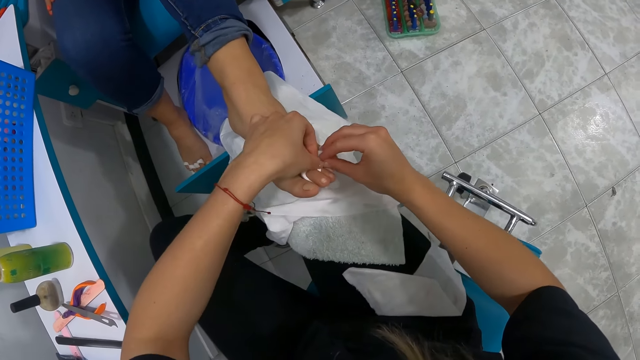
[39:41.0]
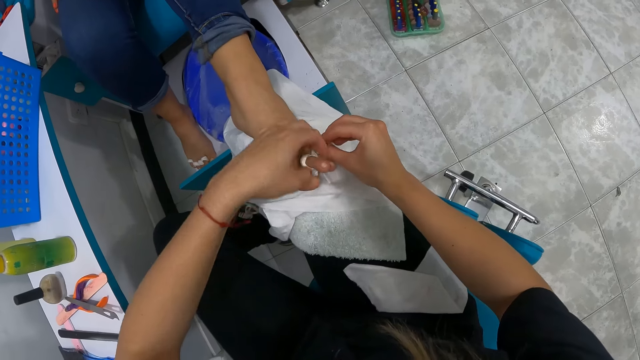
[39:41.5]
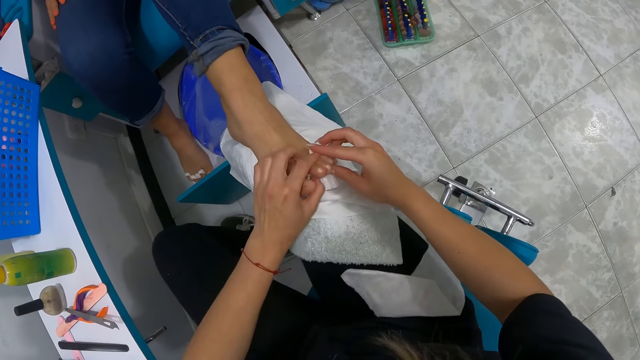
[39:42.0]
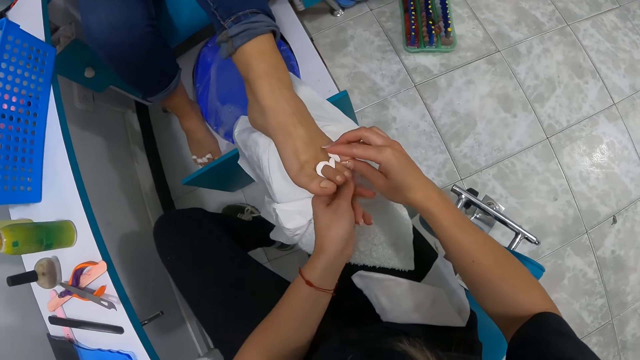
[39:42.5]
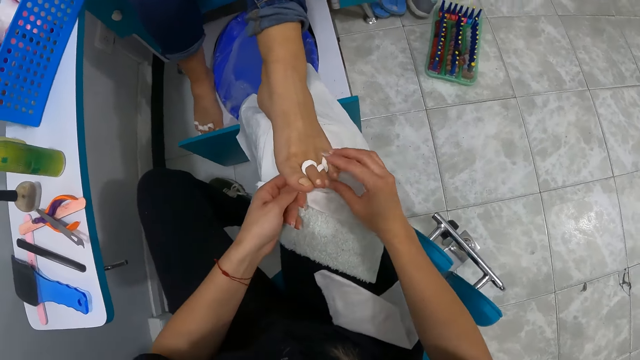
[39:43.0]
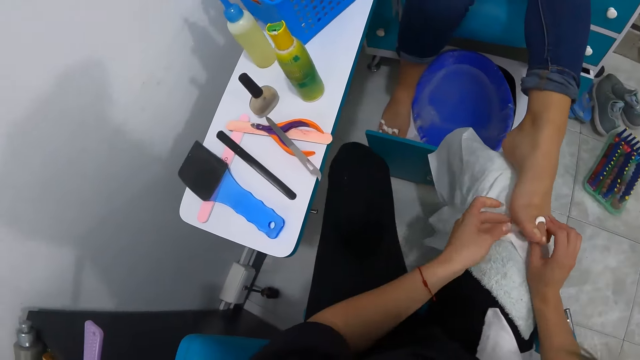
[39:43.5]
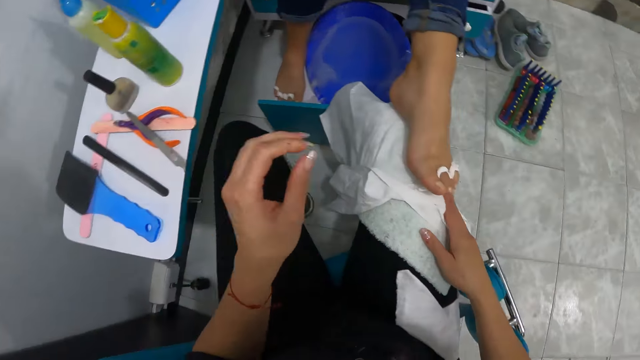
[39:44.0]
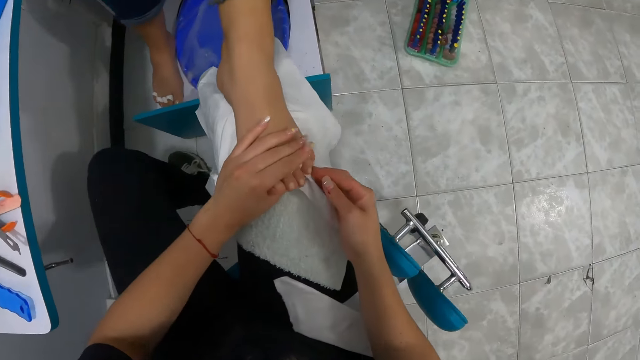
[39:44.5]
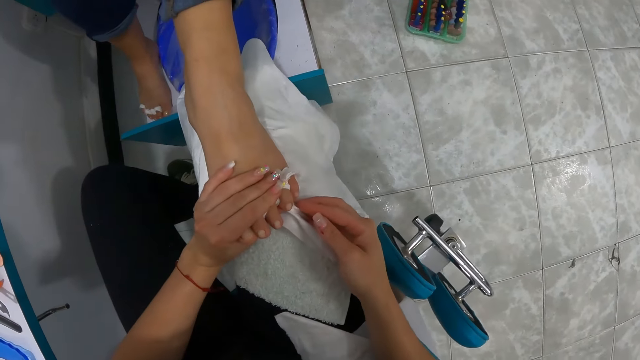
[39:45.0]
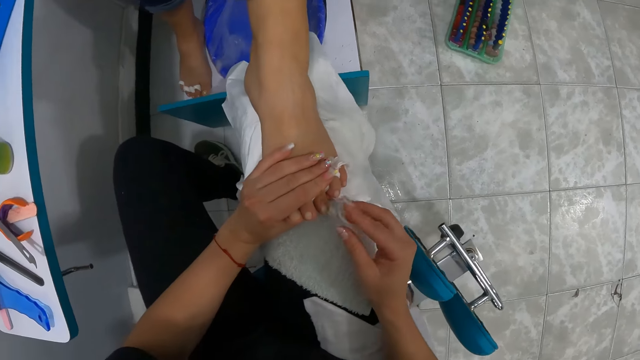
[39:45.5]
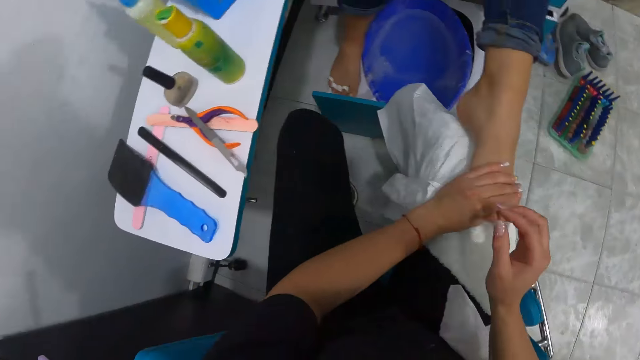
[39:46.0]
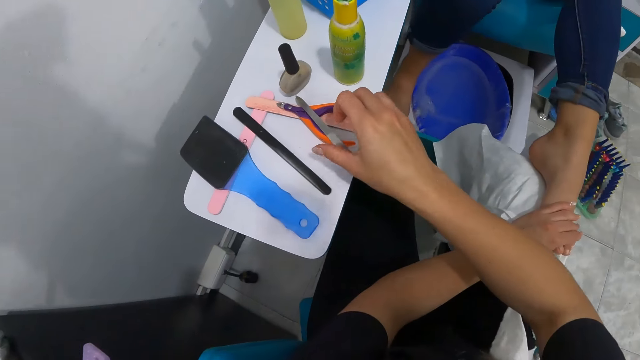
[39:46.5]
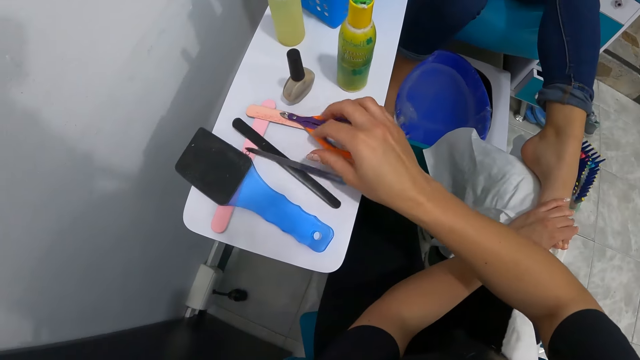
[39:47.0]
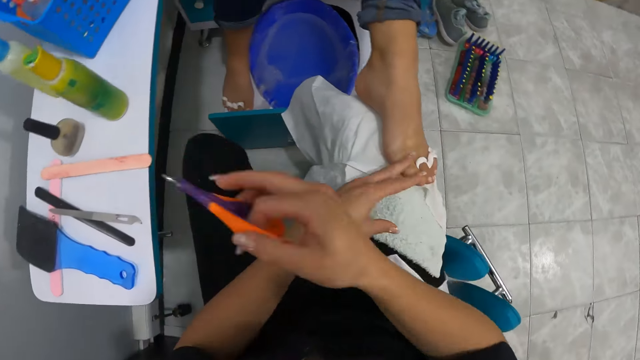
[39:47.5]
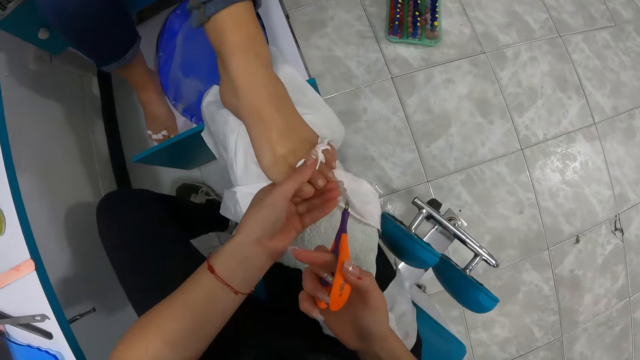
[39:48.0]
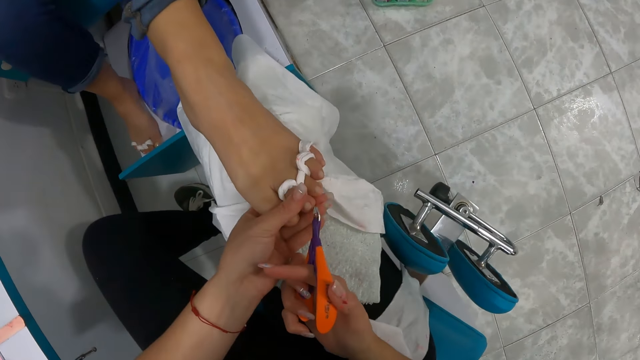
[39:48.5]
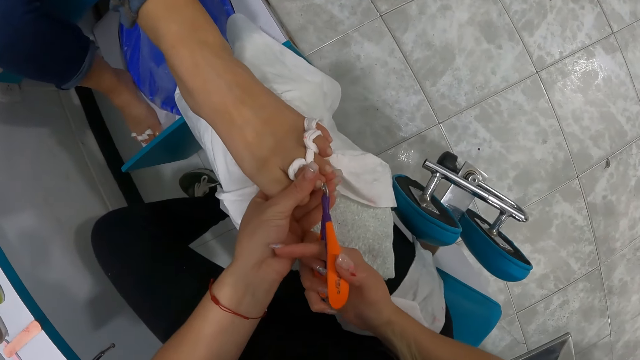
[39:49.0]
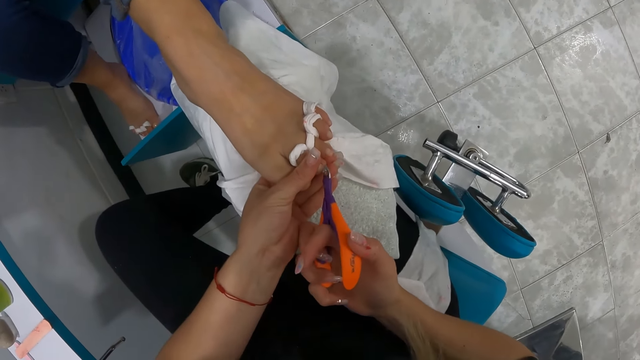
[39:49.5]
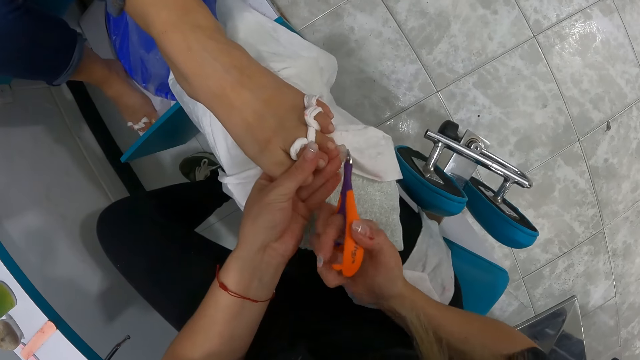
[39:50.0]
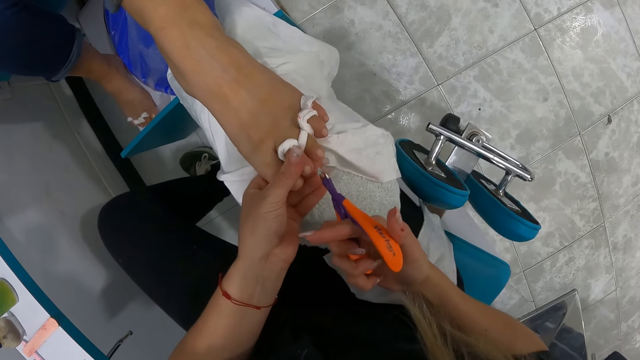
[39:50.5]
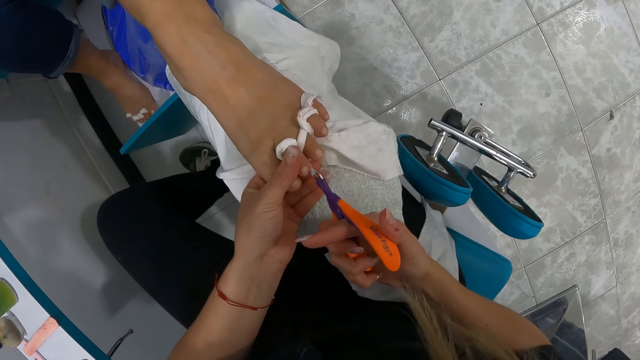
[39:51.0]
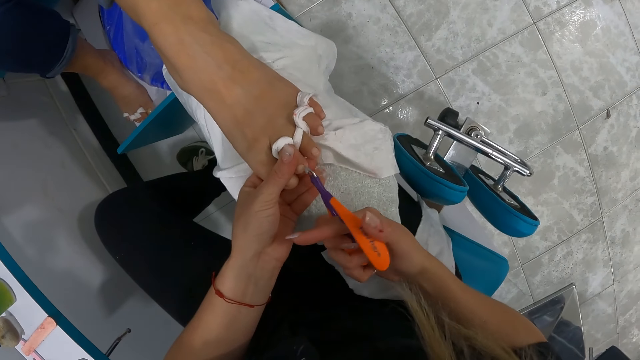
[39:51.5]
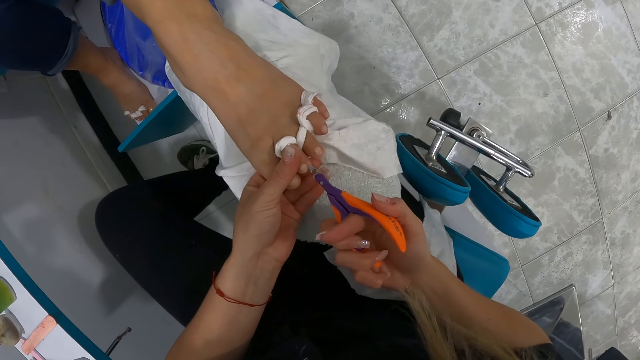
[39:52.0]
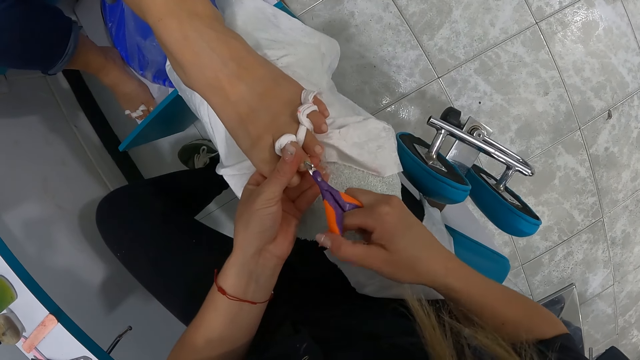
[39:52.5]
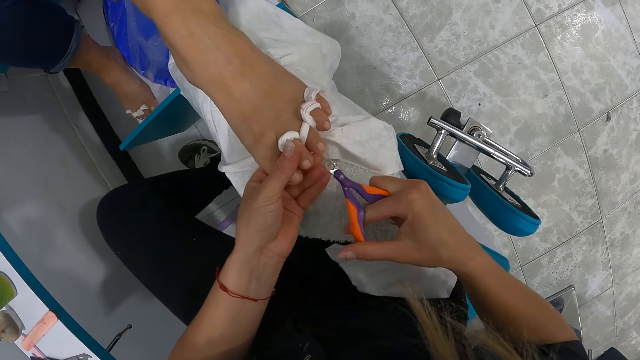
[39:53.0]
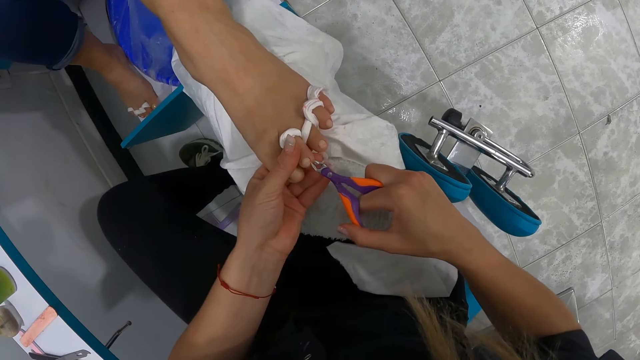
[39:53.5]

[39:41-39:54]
The camera wearer picks the nail cleaner from the table with her right hand. She places the nail cleaner on the table with her right hand. She picks the cuticle nipper from the table with her right hand. She trims the woman's toe nails from her left foot with the cuticle nipper.

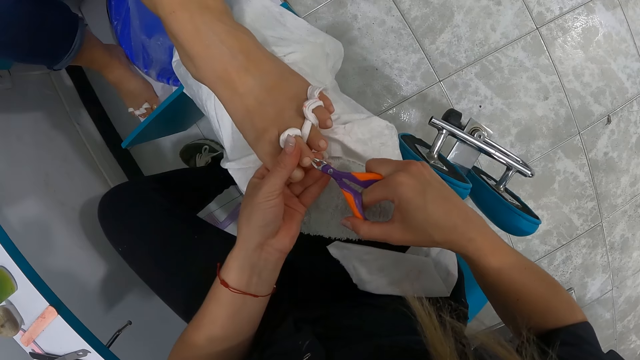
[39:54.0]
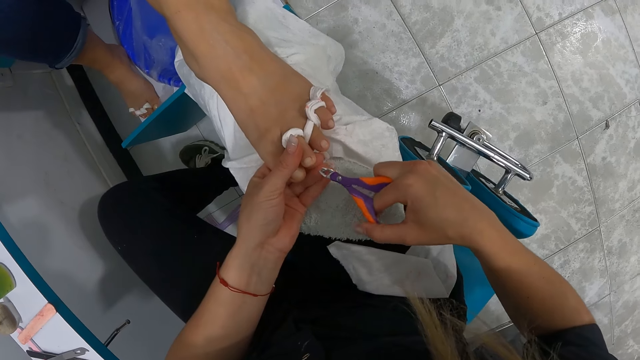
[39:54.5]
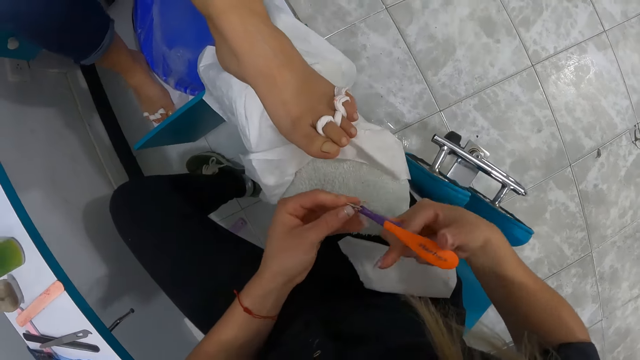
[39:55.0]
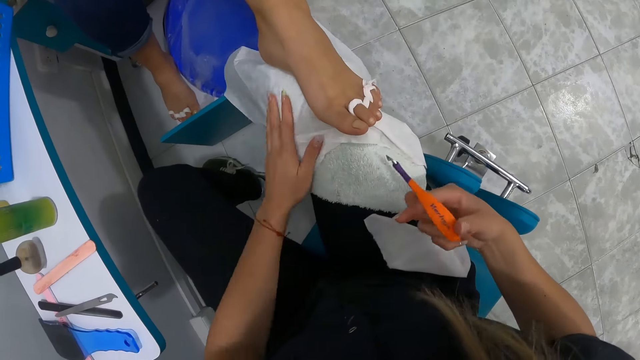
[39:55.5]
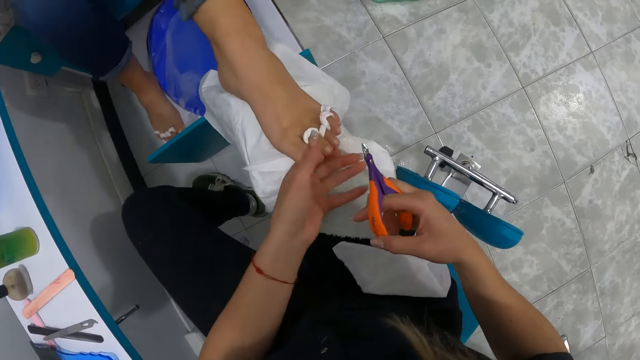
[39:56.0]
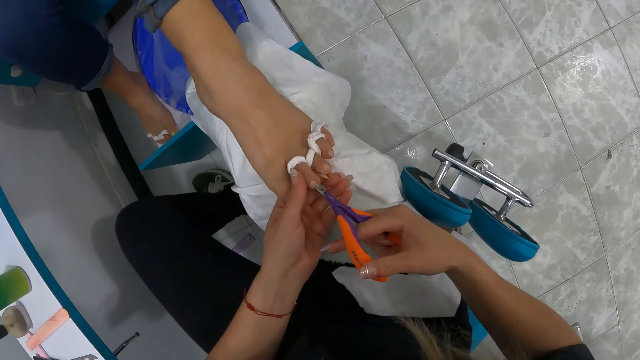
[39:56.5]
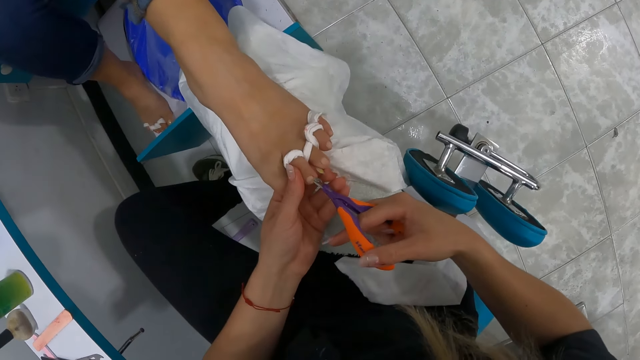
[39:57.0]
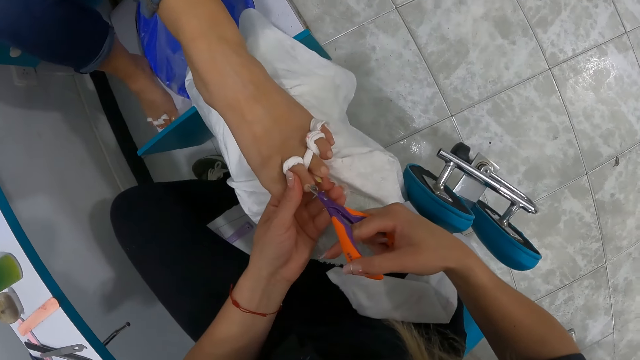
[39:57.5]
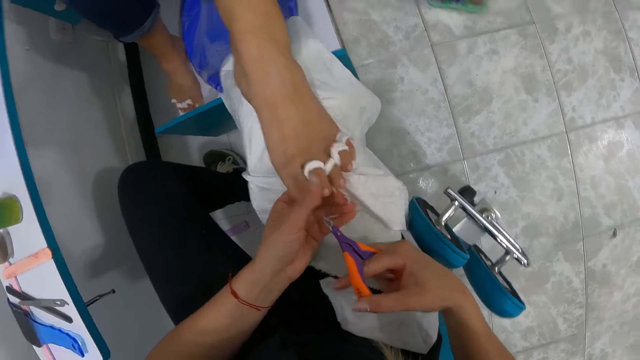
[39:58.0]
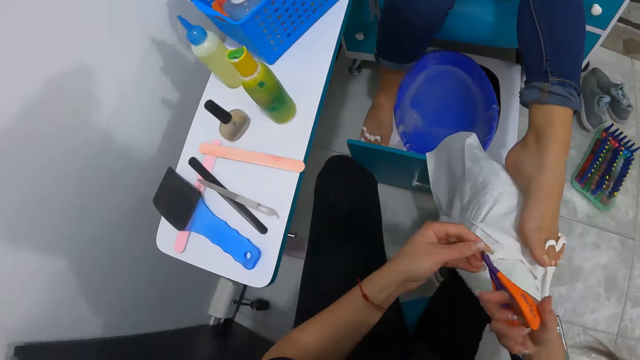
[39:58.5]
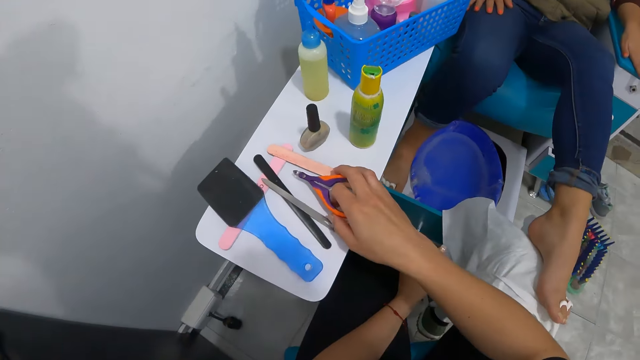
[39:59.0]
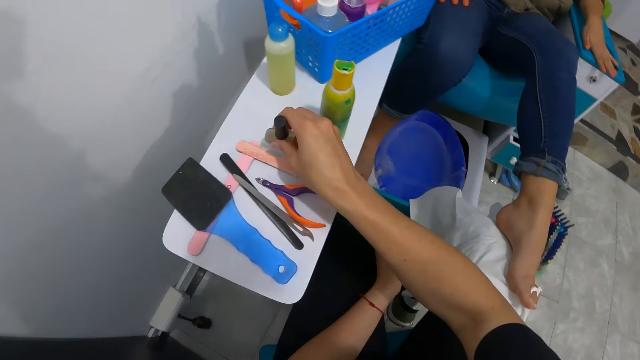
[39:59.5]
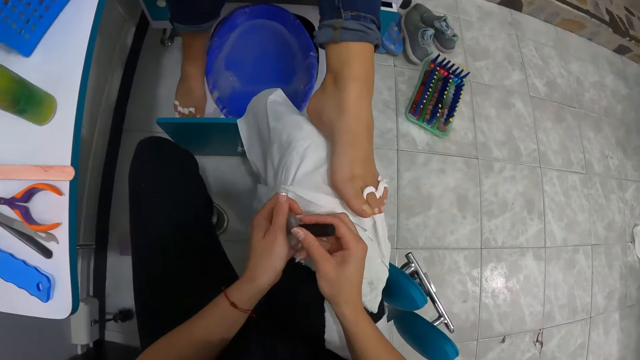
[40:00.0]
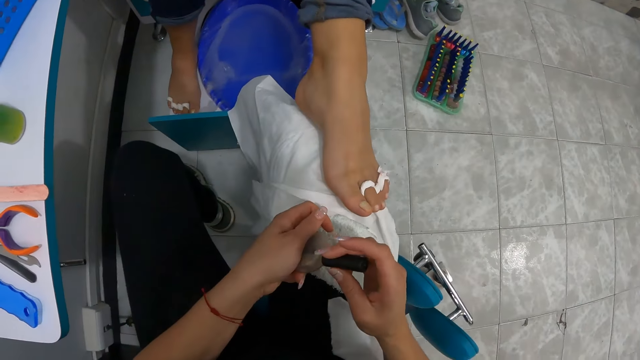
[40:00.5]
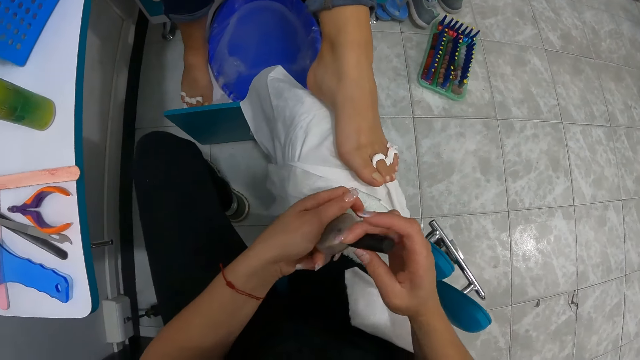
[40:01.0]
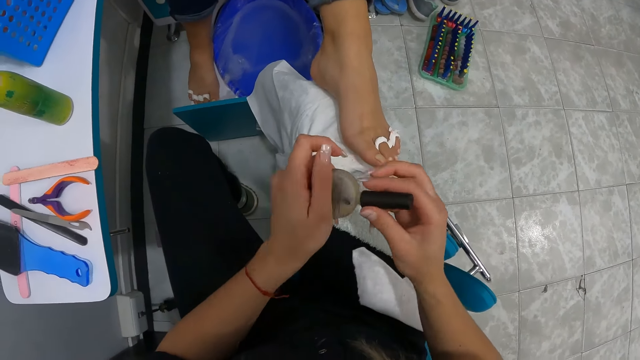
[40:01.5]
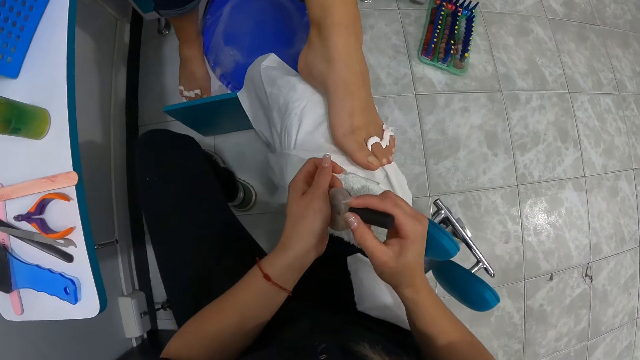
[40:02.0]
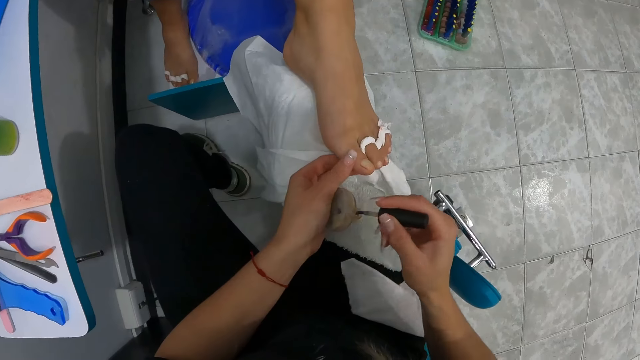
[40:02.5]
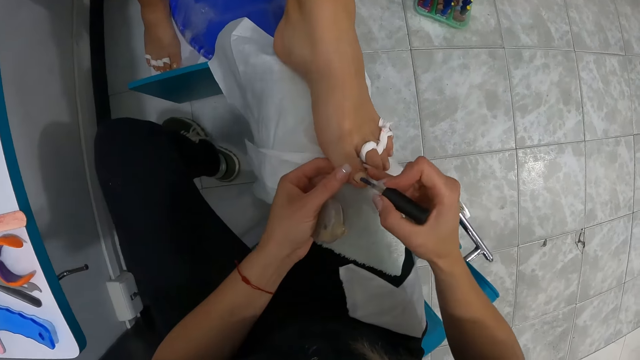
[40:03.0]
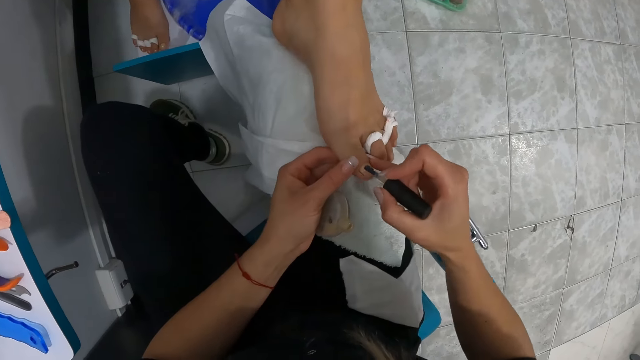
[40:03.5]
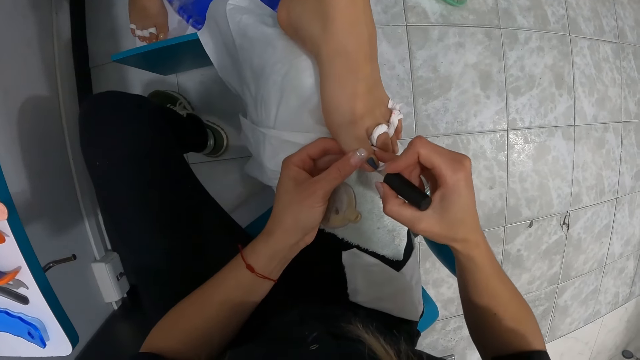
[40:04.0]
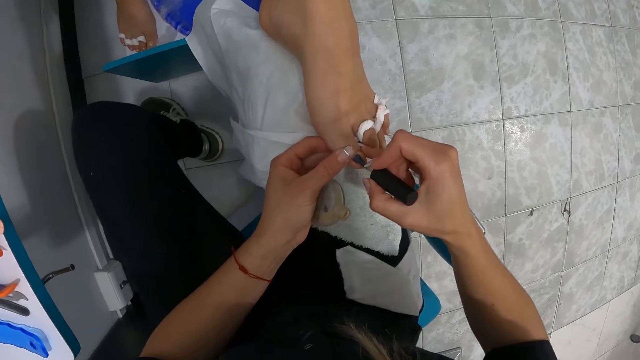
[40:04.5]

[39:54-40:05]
The camera wearer places the cuticle nipper on the table with her right hand. She picks the nail oil container from the table with her right hand. She opens the nail oil container with her right hand. She removes the nail paint brush from the nail oil container with her right hand. She paints the woman's toe nails from her left foot with the nail paint brush.
